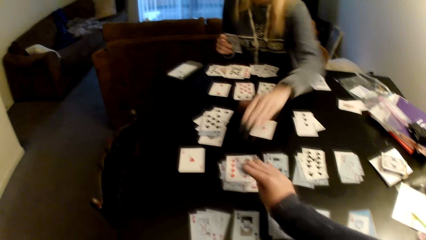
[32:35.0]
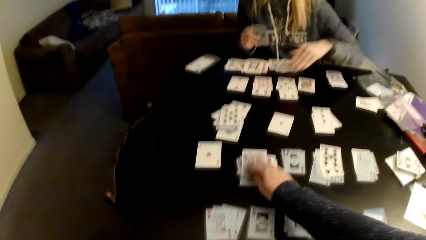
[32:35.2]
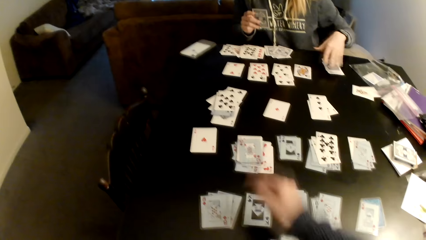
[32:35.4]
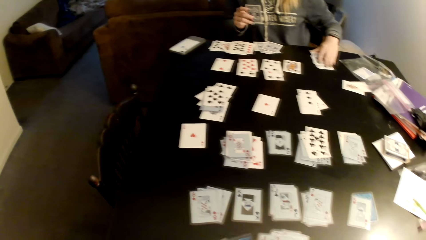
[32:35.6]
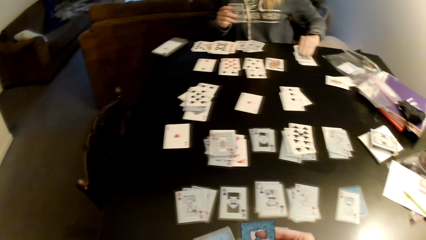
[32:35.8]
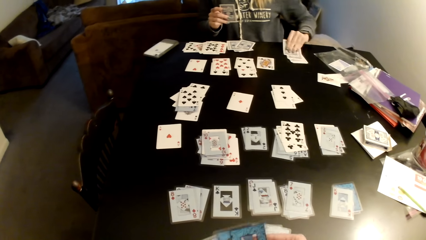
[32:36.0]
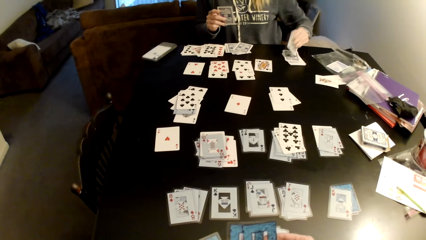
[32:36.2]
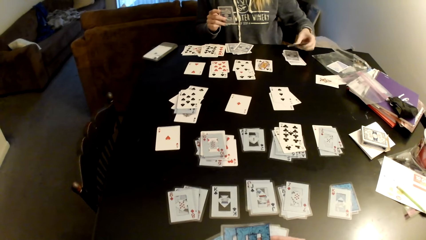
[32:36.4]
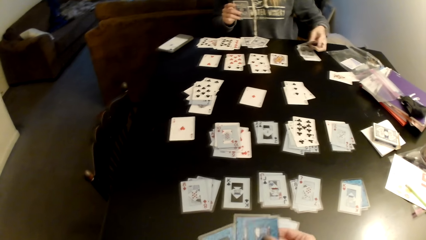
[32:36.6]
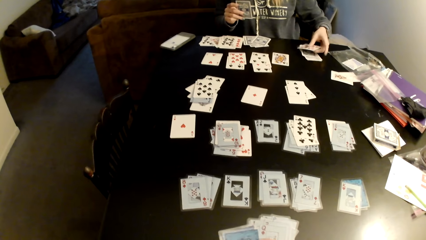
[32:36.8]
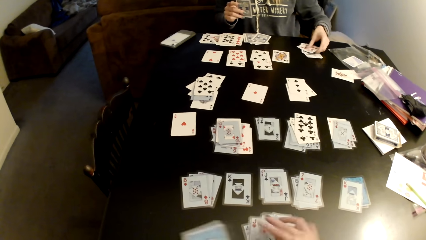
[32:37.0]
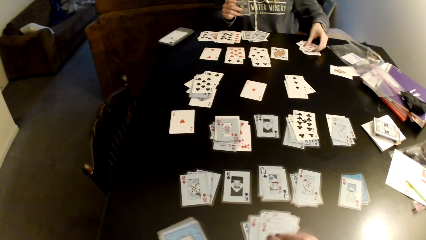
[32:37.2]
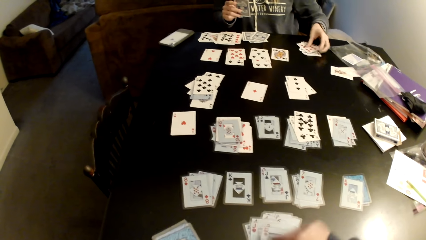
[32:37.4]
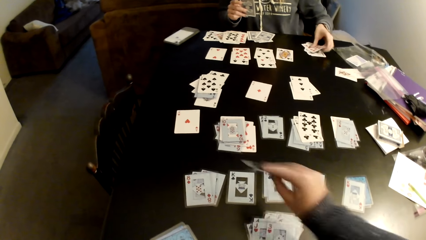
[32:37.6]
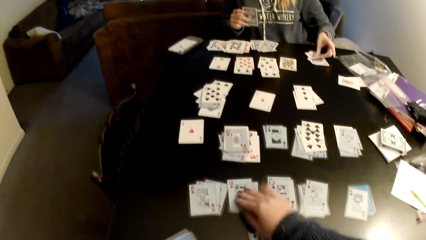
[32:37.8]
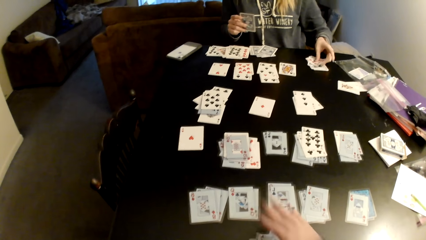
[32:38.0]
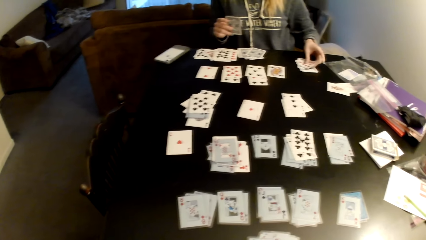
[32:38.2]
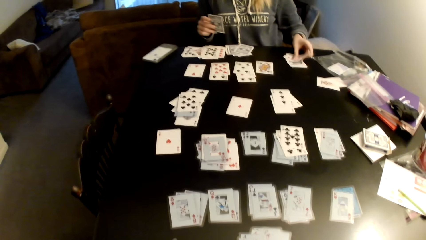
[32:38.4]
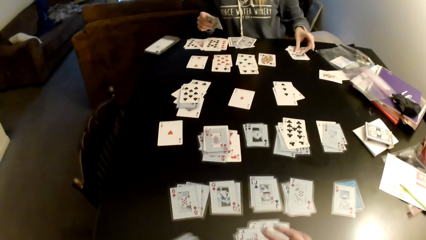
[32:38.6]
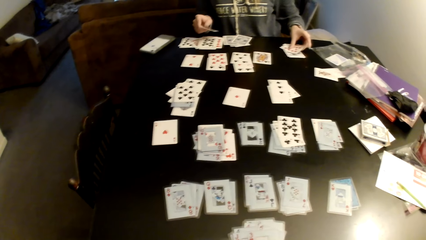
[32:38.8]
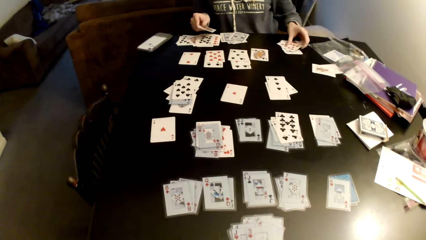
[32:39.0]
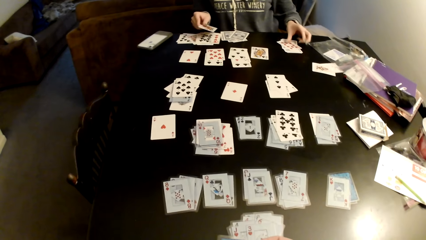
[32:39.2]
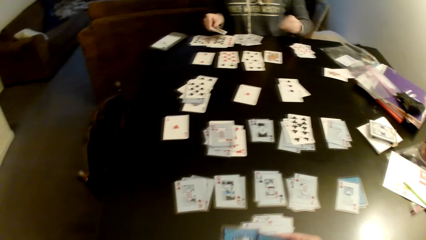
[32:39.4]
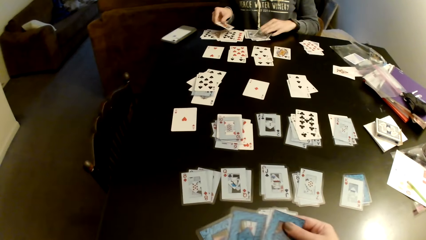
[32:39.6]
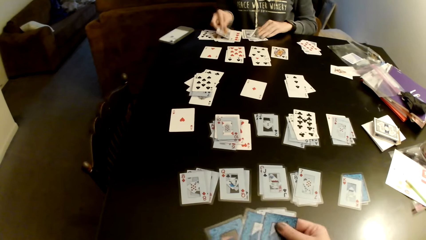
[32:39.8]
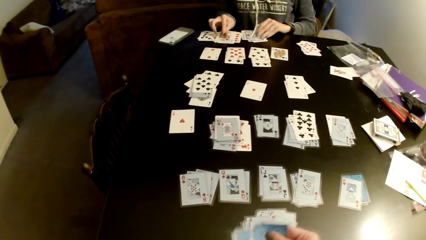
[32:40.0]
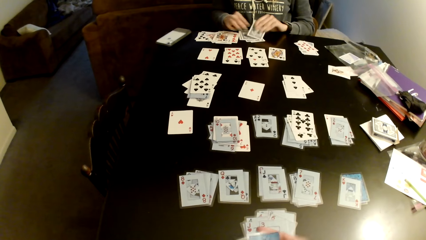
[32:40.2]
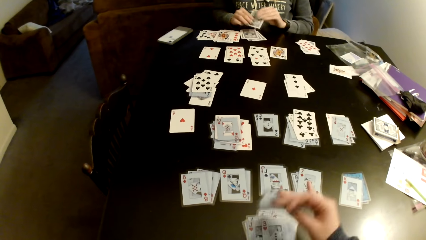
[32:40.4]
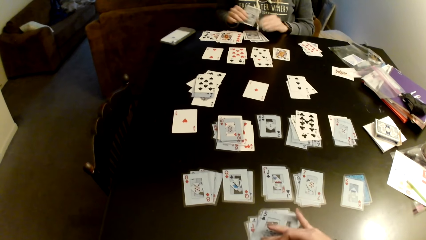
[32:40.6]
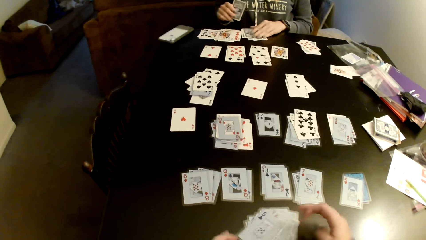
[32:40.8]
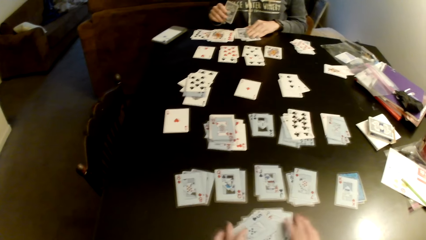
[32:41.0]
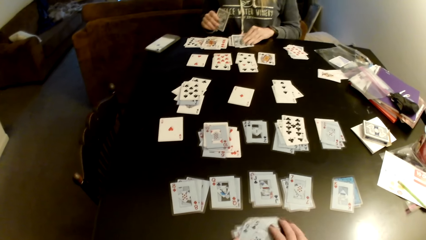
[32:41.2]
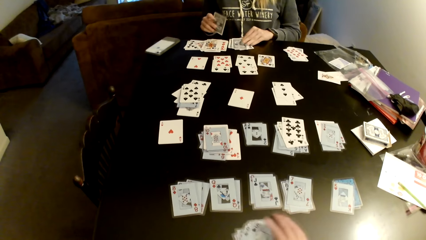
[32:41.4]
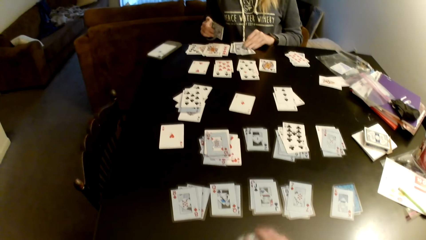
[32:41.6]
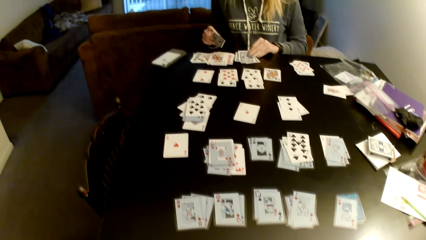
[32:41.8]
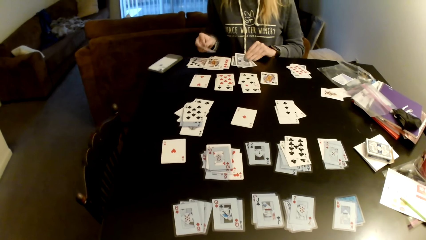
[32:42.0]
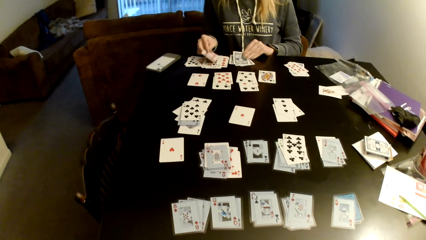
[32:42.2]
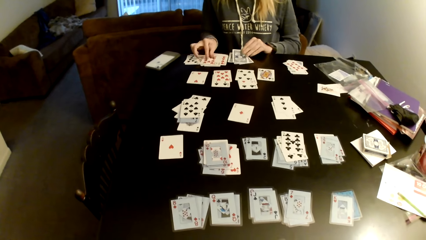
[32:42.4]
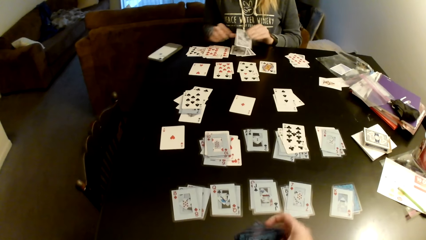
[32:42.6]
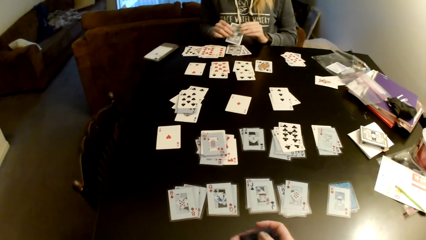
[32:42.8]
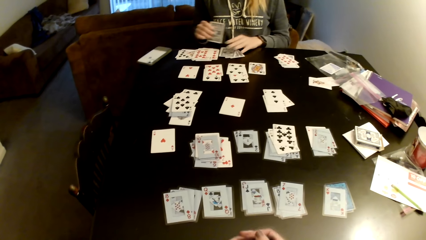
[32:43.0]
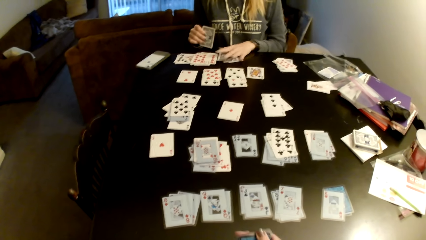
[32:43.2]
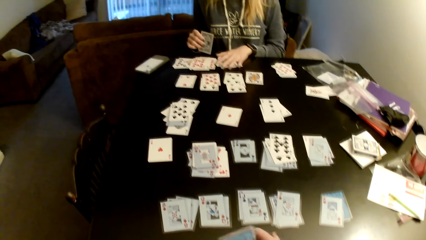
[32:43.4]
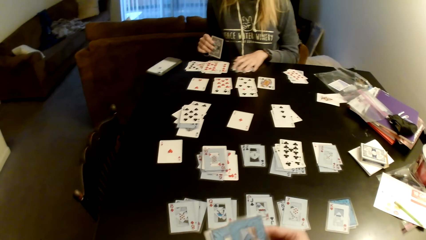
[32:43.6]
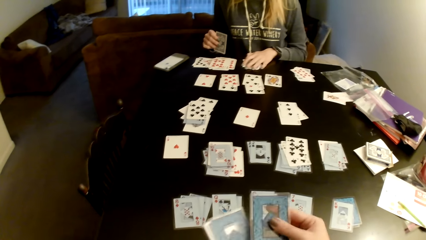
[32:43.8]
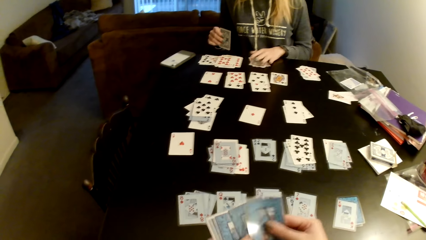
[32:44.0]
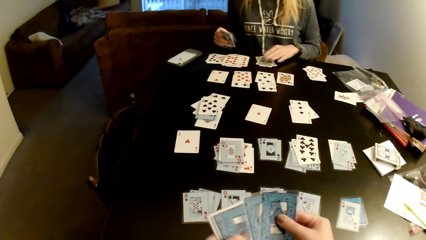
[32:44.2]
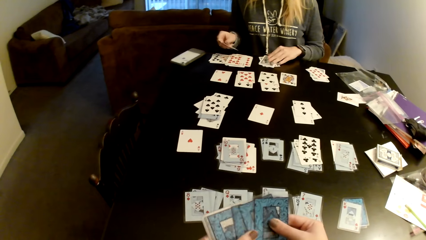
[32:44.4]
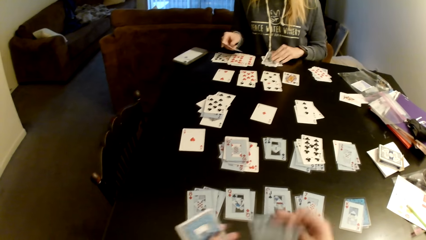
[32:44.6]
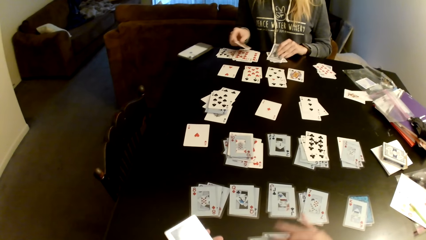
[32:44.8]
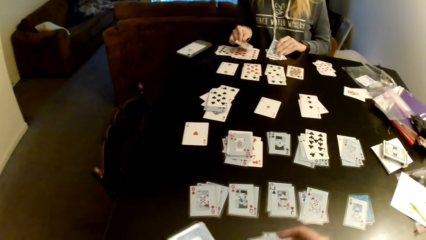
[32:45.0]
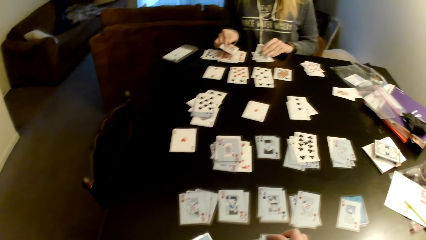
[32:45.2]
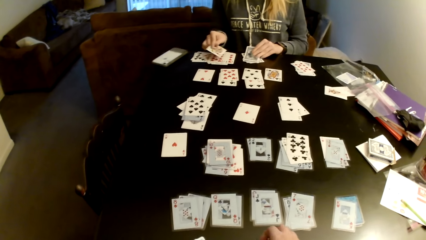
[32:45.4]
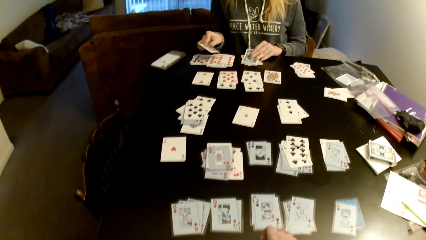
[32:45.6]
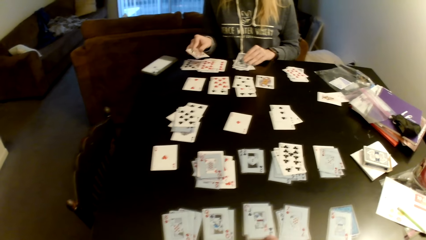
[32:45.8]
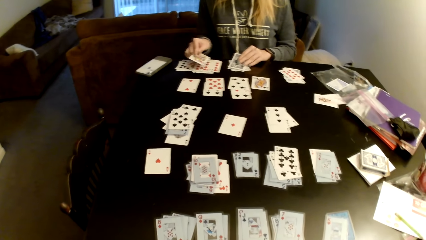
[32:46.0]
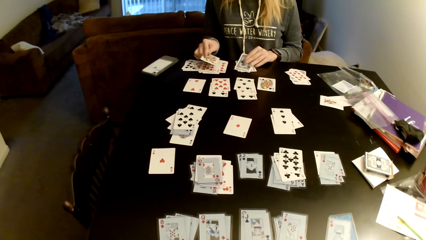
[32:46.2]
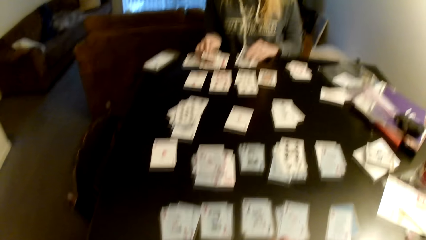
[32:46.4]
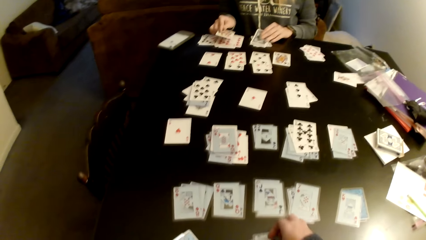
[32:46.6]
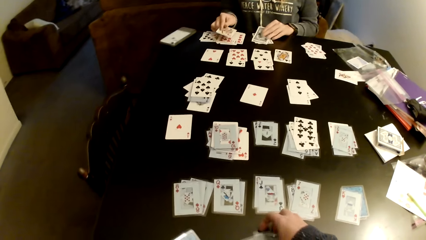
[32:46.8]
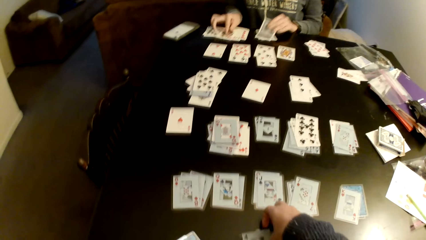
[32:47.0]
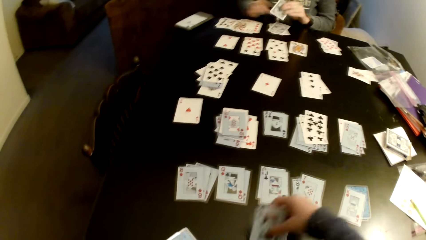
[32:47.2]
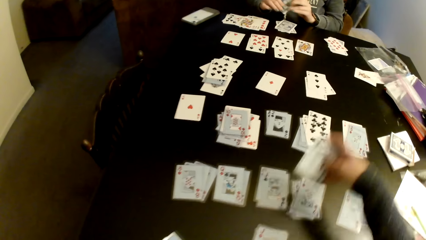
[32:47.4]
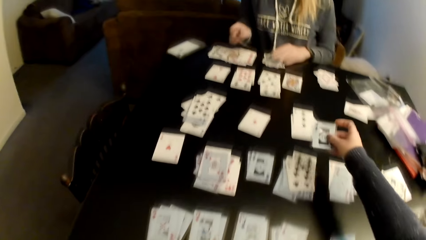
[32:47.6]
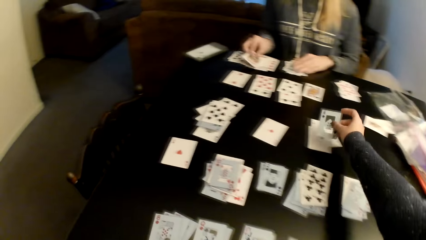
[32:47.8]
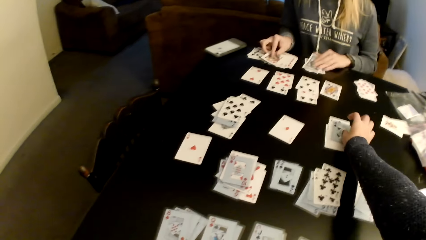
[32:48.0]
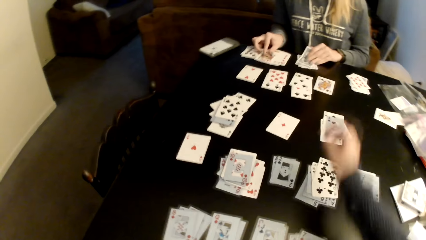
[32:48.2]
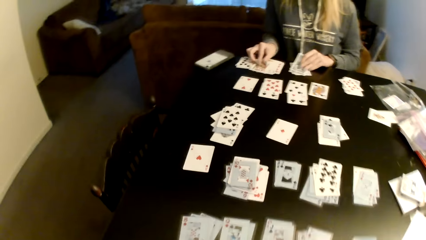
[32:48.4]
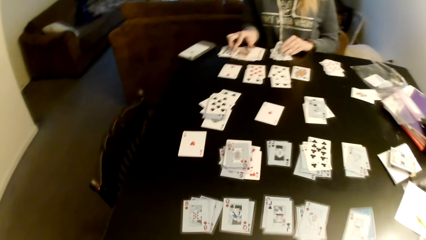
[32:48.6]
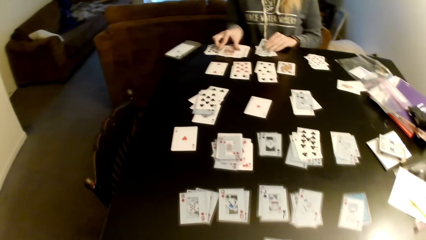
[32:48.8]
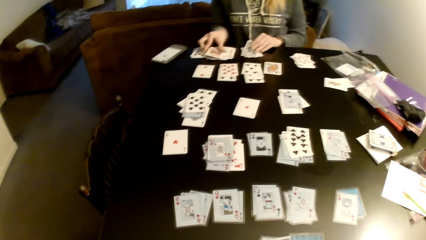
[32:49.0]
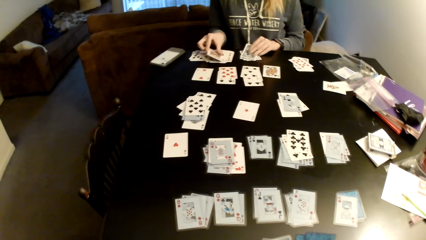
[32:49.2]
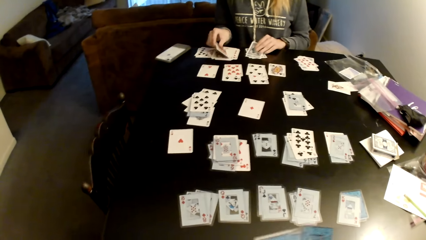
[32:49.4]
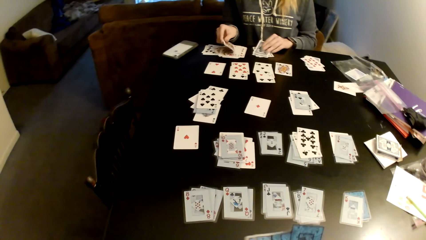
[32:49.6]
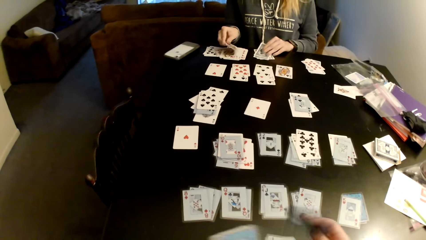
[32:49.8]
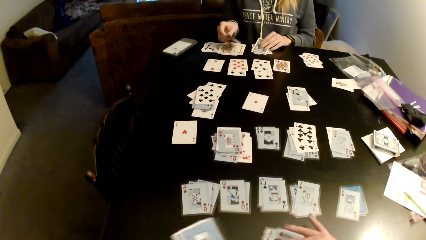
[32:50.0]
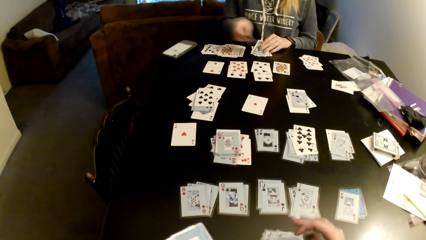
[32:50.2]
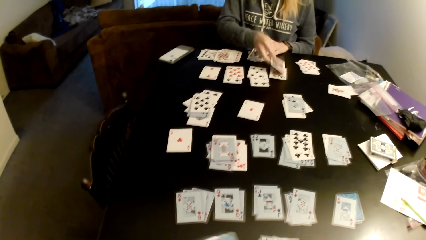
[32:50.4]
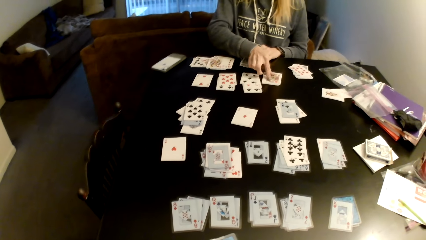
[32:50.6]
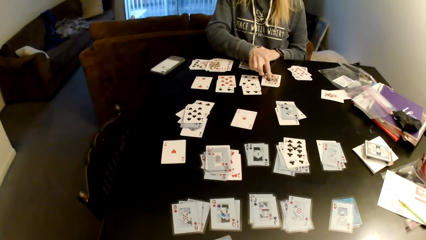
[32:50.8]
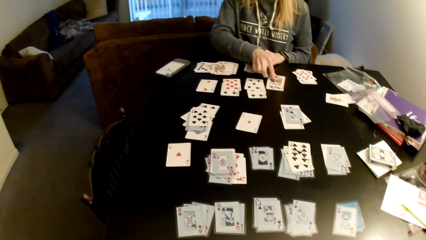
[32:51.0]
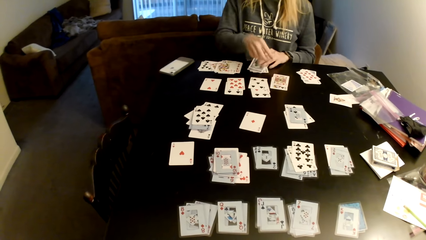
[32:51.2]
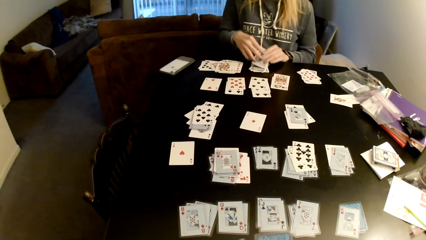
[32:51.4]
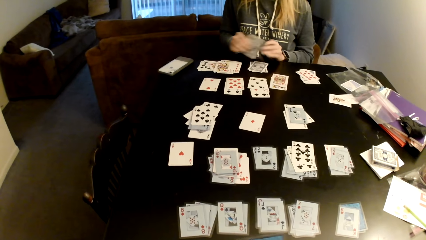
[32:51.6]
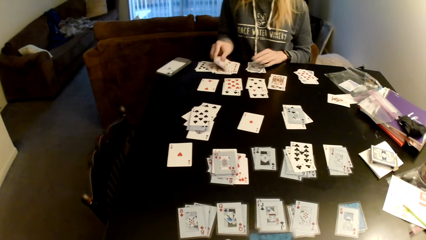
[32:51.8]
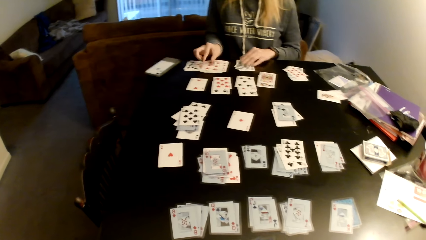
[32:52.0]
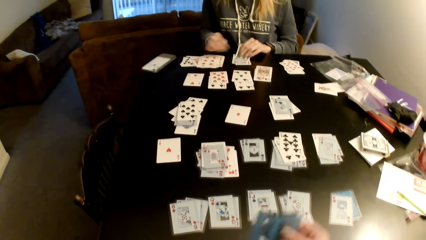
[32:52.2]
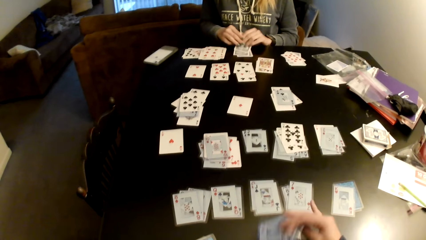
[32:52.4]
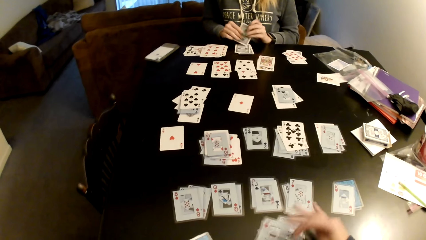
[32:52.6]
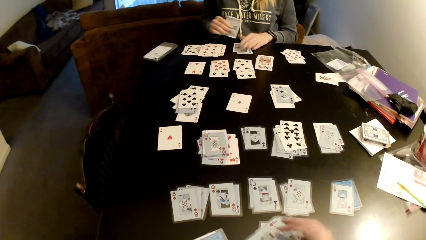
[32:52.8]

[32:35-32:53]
A woman puts the card on a card. The camera wearer puts the card on a card. The woman moves cards on a table and picks a card. The camera wearer sorts cards with her hands. The woman puts the card on a card. The camera wearer picks the card, puts the card on a card and moves cards on the table. The woman puts the card on a card, picks a card, switches a card to the other hand, moves cards on the table and picks a card. The camera wearer aligns the cards. The woman puts the card on a card, picks a card and switches a card to the other hand. The camera wearer adjusts cards on the table. The woman pulls the cards on the table. The camera wearer picks cards and puts the cards on the table. The woman moves cards on the table, picks a card, puts the card on a card and switches a card to the other hand. The camera wearer moves cards on the table. The woman puts the card on a card. The camera wearer puts the cards on the table. The woman picks a card, moves cards on the table and puts the card on a card. The camera wearer flips cards on the table. The woman picks a card, switches a card to the other hand, puts the card on a card and picks a card.
